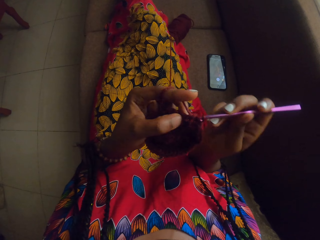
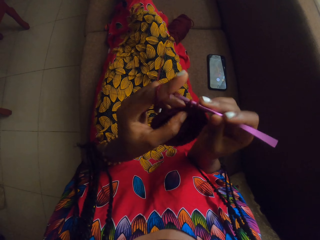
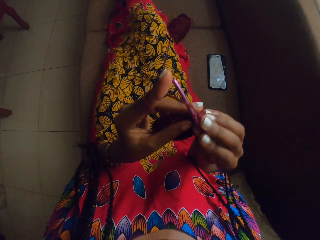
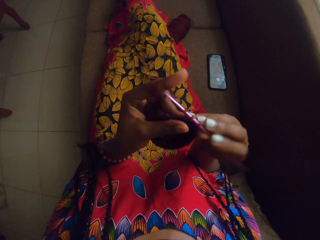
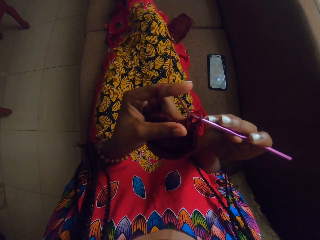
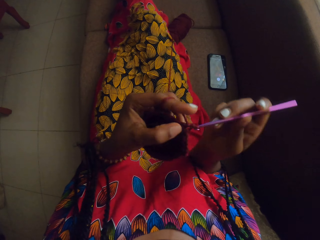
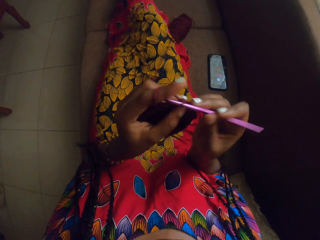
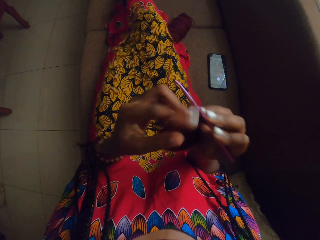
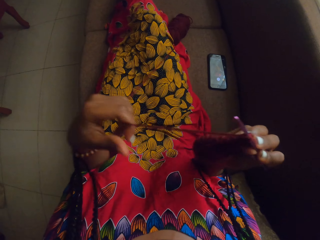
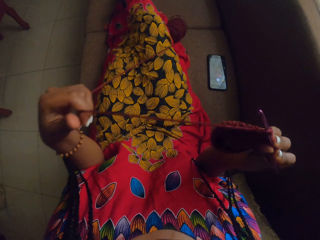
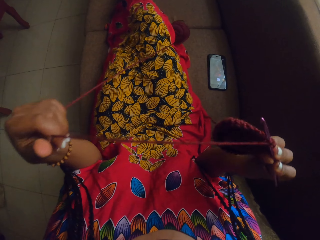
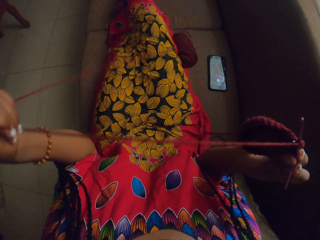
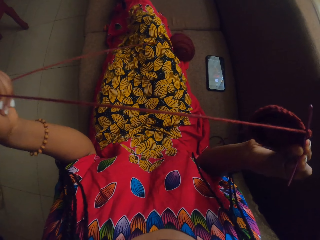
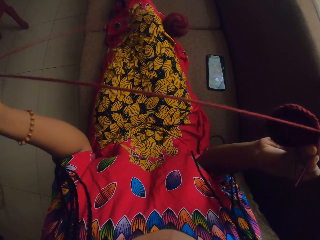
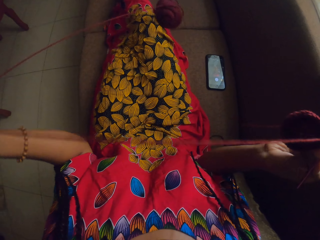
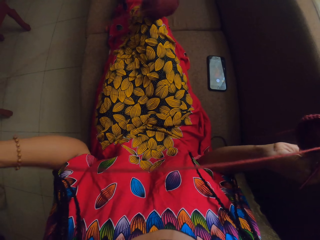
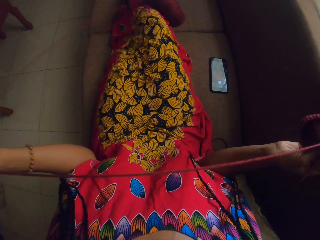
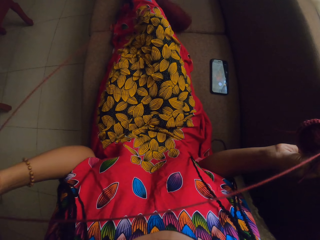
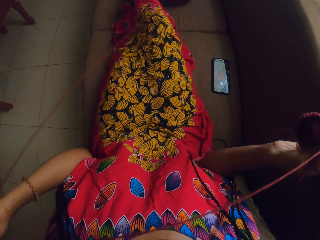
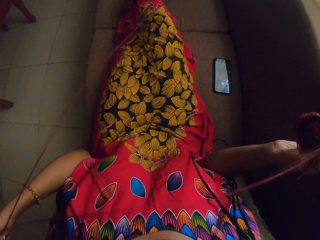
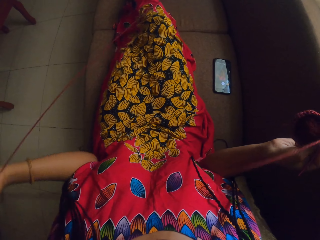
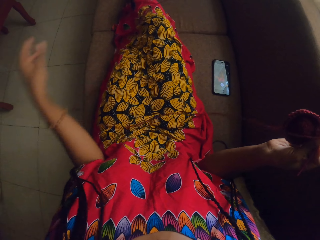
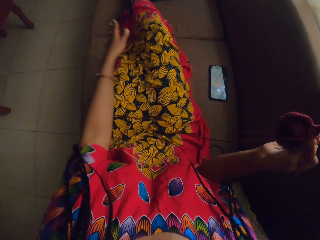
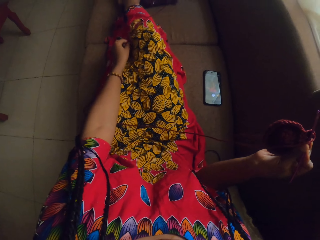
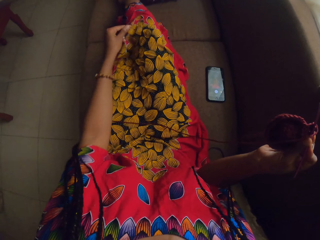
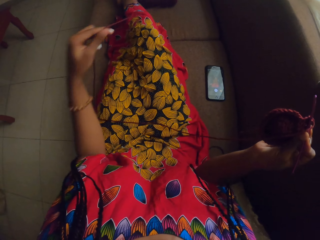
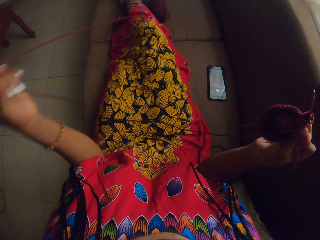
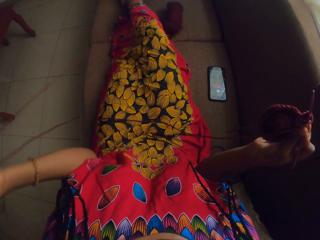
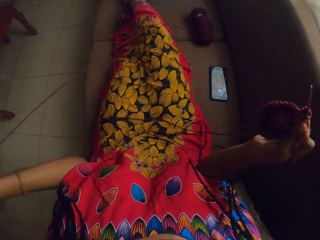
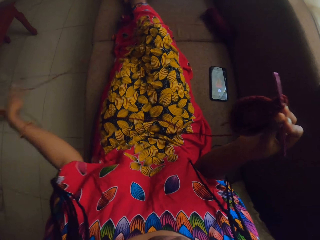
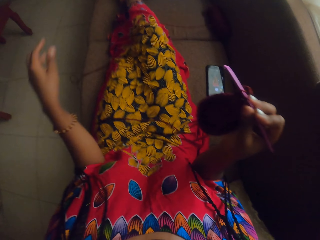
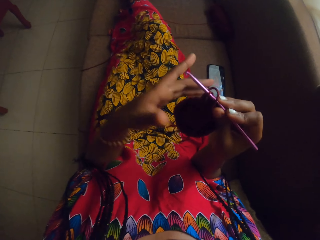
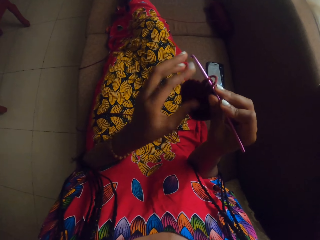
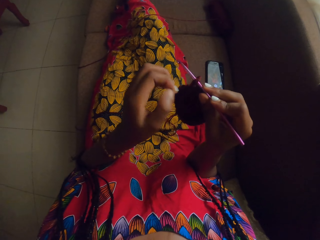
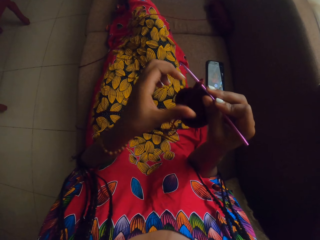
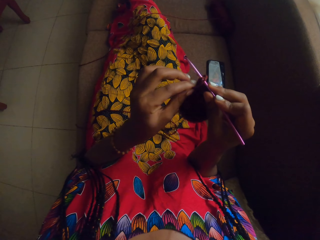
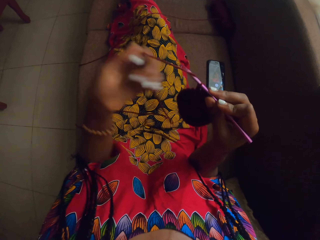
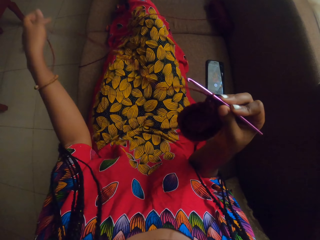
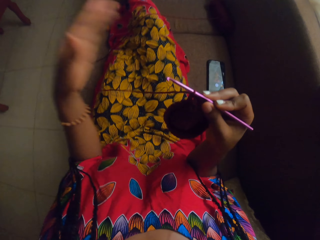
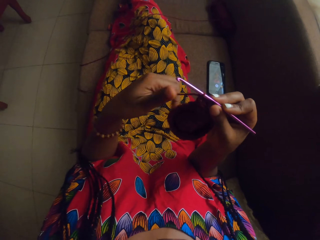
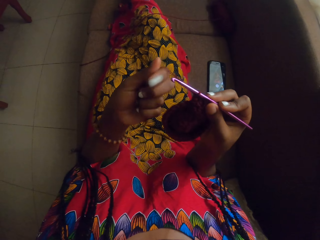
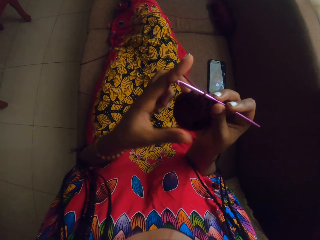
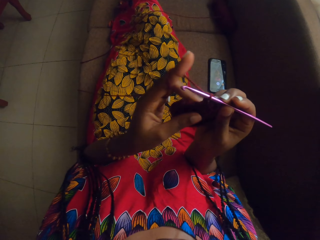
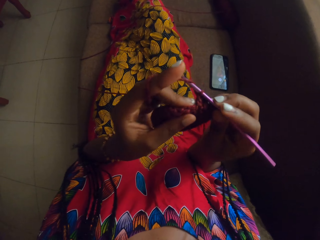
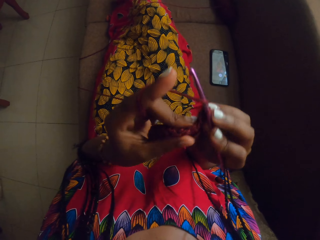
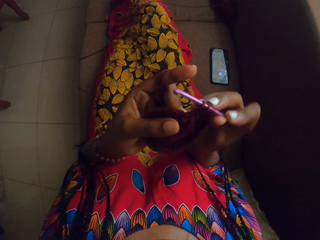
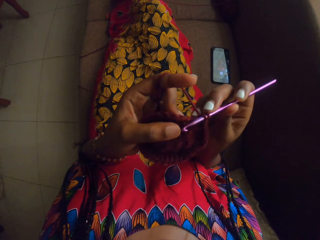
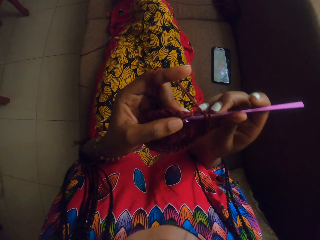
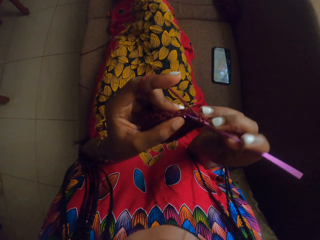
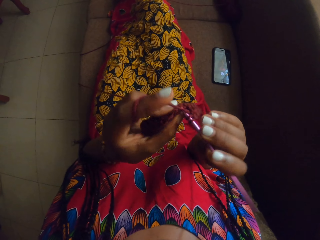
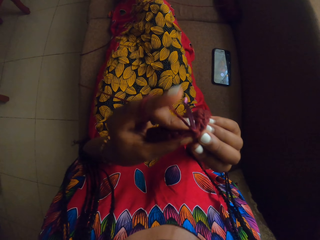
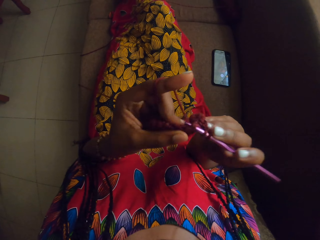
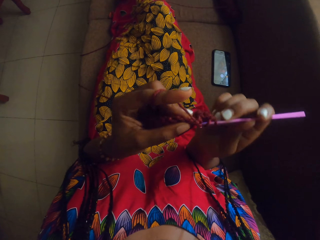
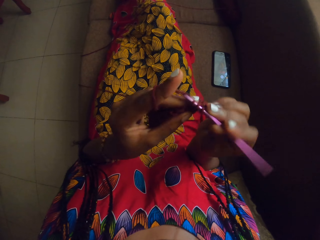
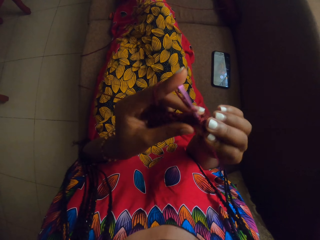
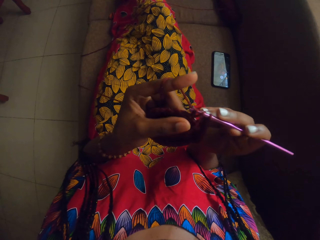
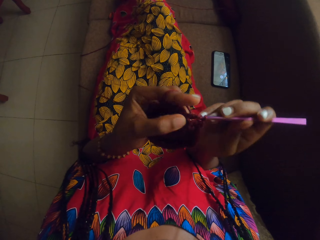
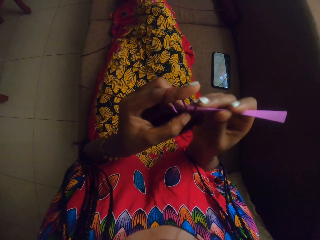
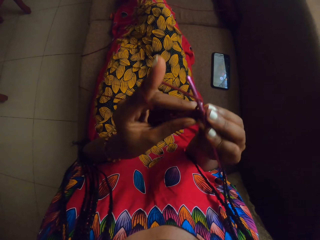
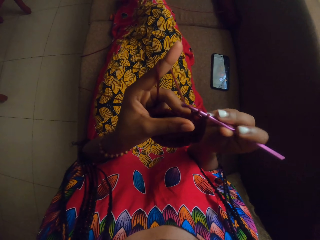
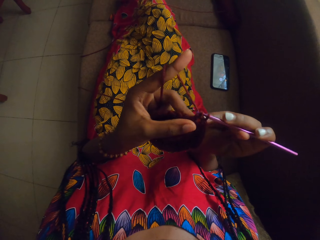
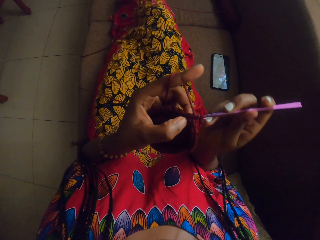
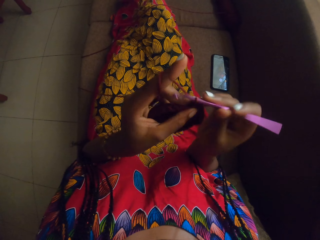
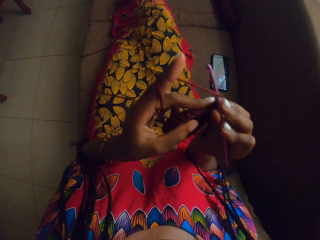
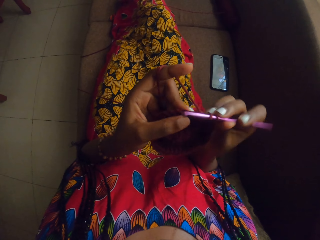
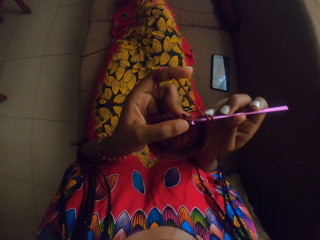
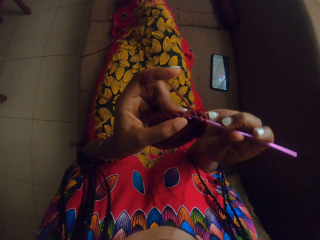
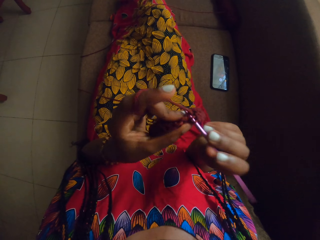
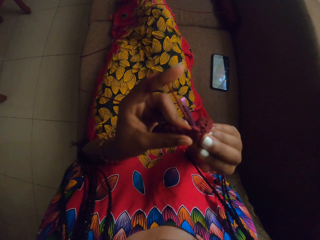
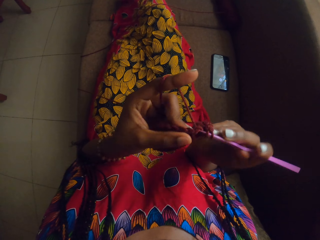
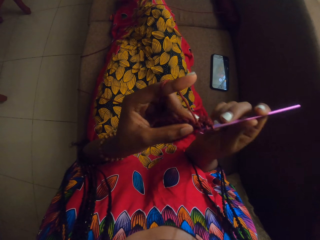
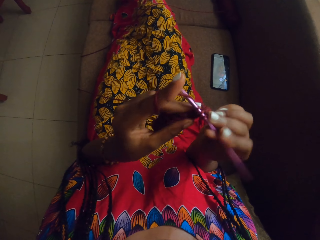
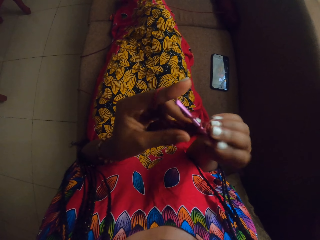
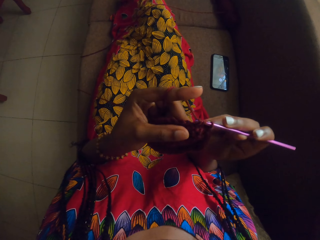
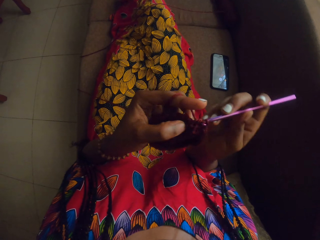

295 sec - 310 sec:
The camera wearer pulls the thread of the yarn with her left hand. She uncoils the thread. She pulls the thread from the crochet hook. She coils the thread around her fingers. She holds the yarn in her right hand with her left hand. She crochets the yarn with the crochet hook in her right hand.

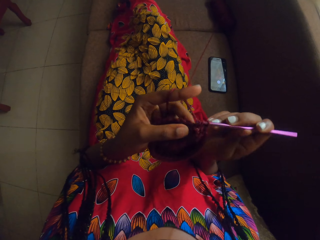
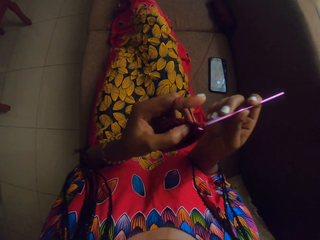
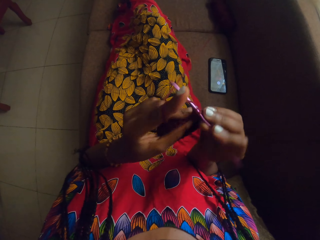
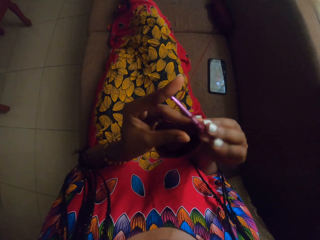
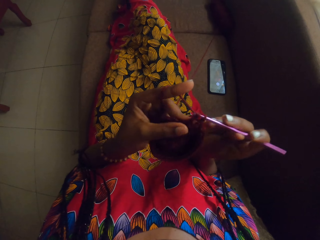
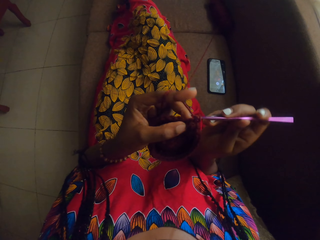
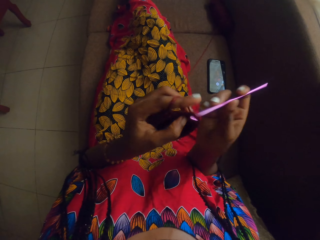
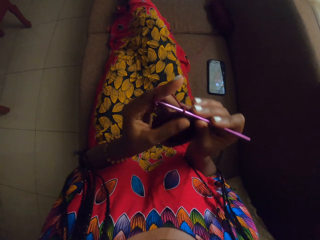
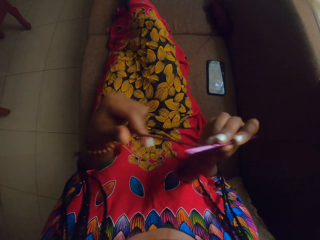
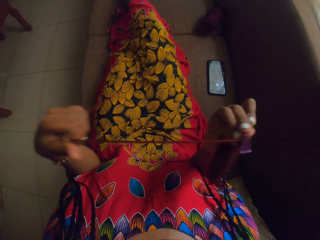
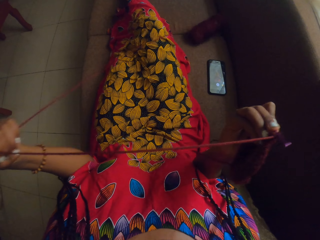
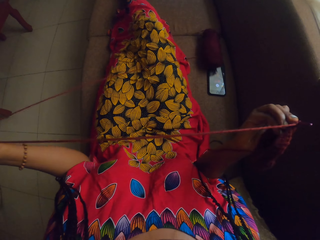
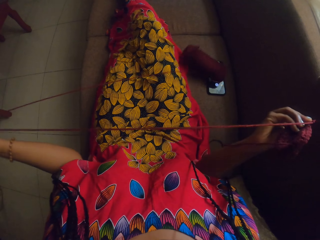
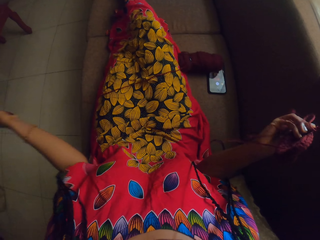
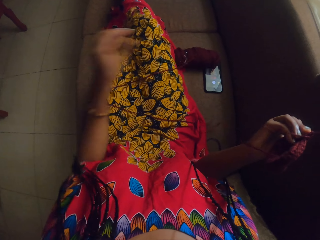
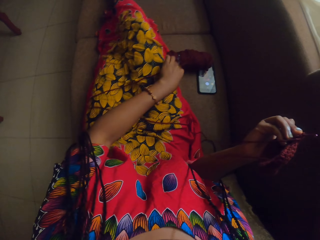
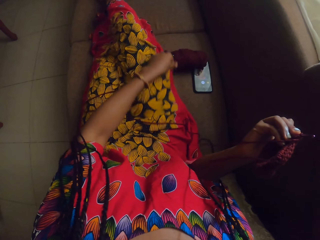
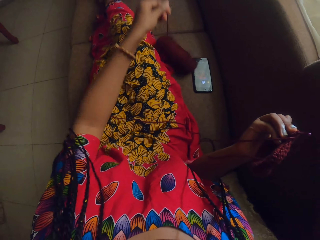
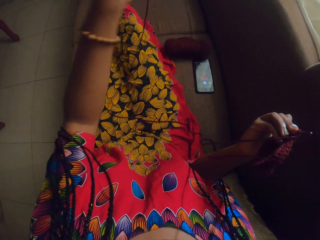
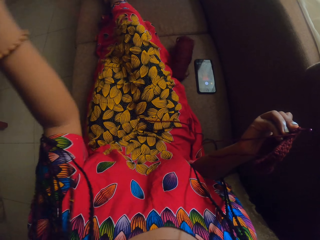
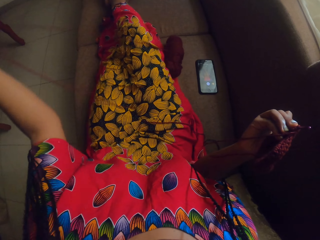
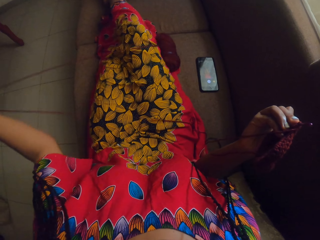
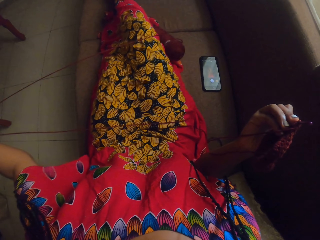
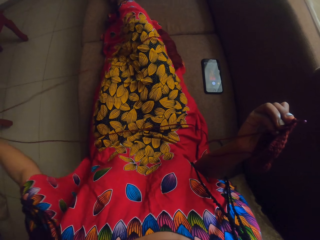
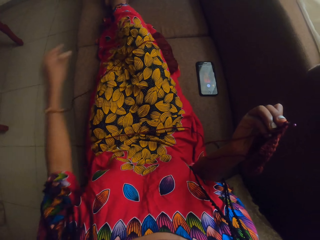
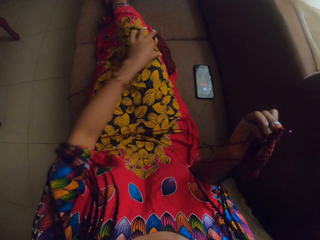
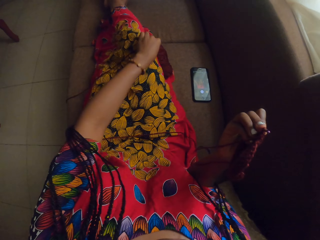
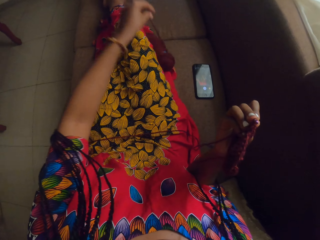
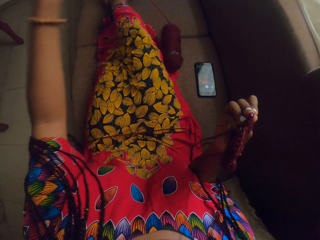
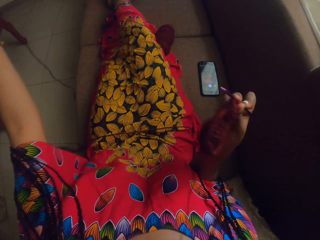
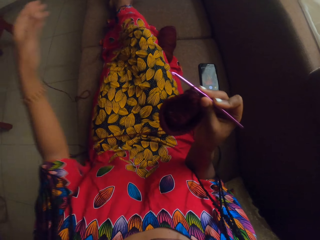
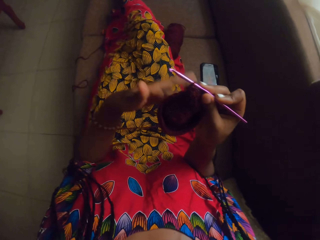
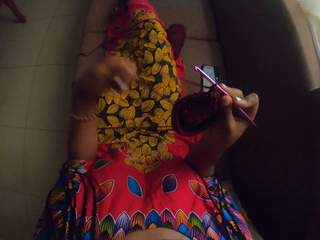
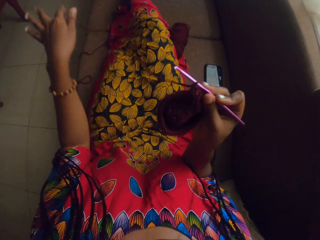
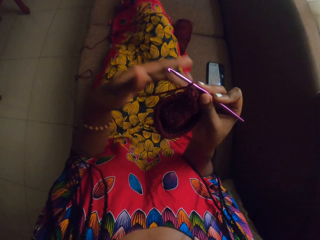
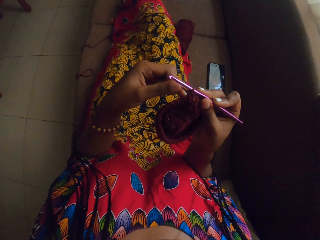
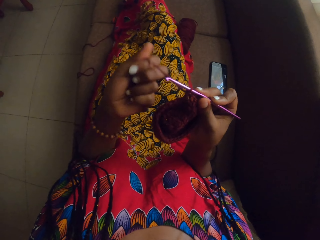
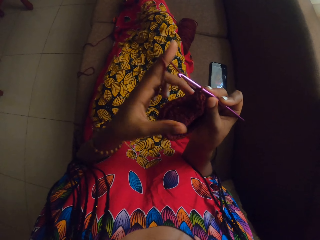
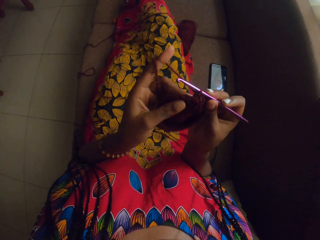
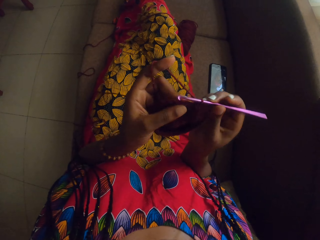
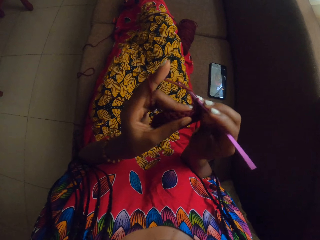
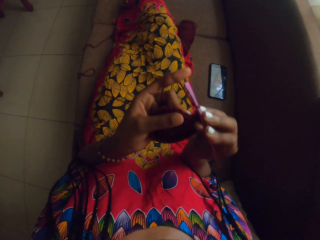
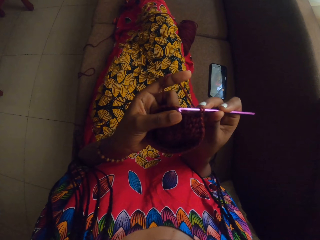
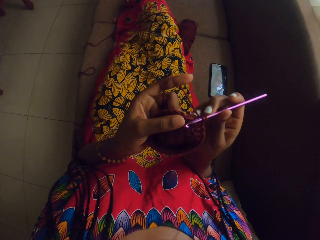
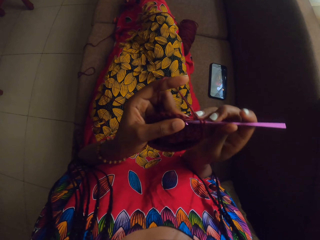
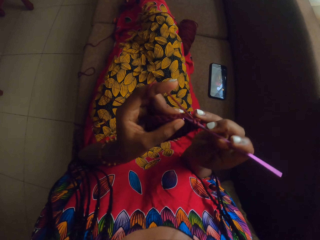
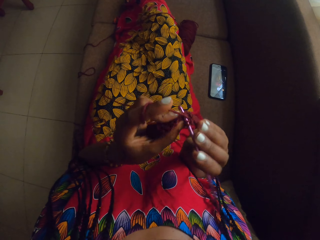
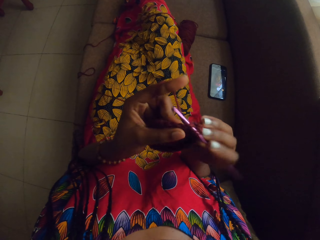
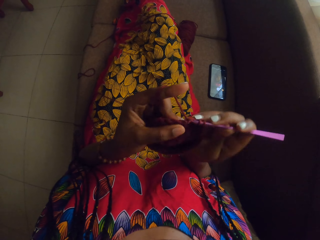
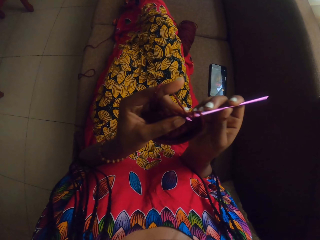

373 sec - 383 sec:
The camera wearer pulls the thread of the yarn with her left hand. She uncoils the thread. She uncoils the thread again. She pulls the thread. She coils the thread around her fingers. She holds the yarn in her right hand with her left hand. She crochets the yarn with a crochet hook in her right hand.
